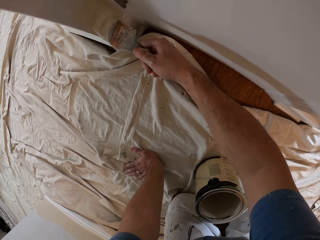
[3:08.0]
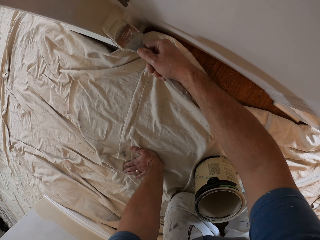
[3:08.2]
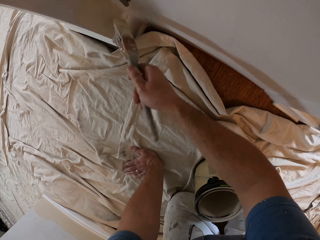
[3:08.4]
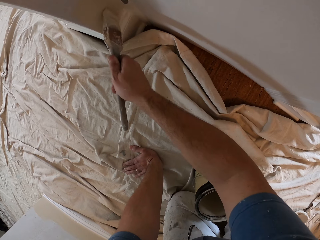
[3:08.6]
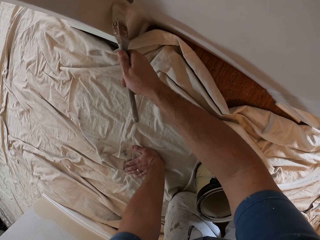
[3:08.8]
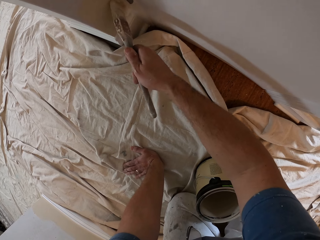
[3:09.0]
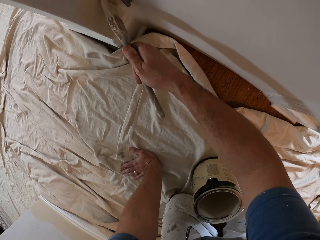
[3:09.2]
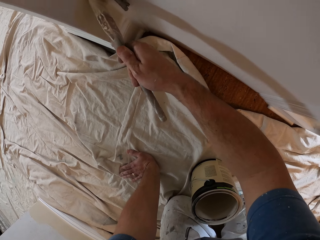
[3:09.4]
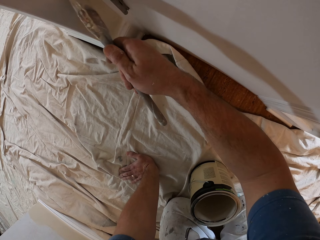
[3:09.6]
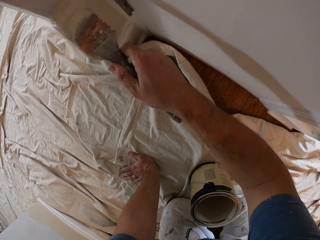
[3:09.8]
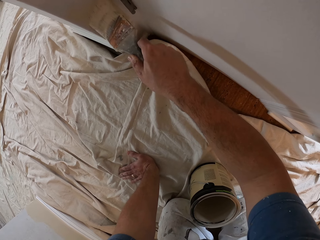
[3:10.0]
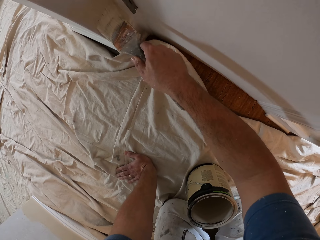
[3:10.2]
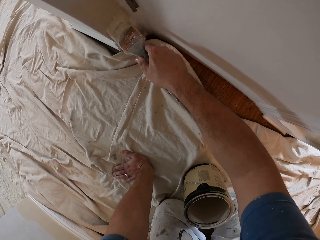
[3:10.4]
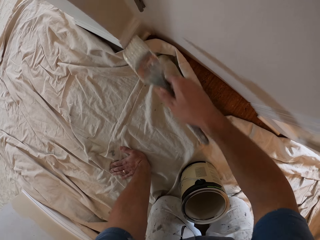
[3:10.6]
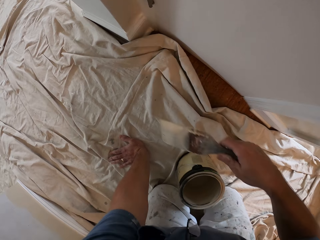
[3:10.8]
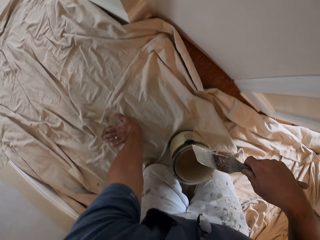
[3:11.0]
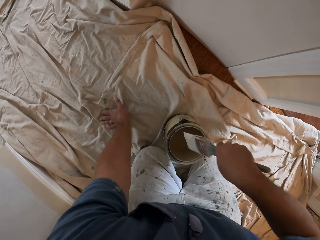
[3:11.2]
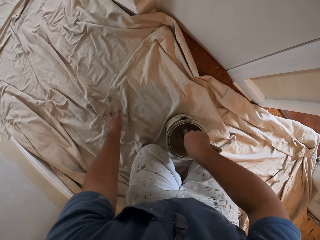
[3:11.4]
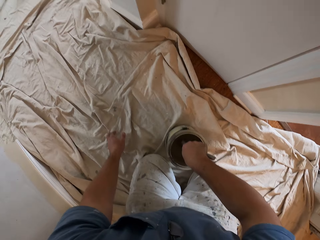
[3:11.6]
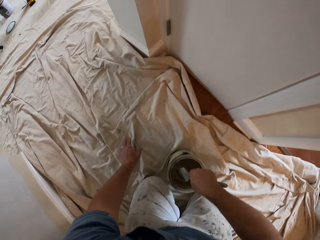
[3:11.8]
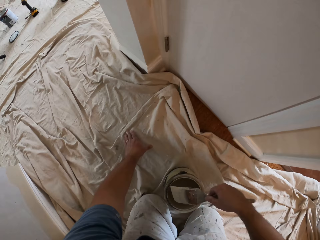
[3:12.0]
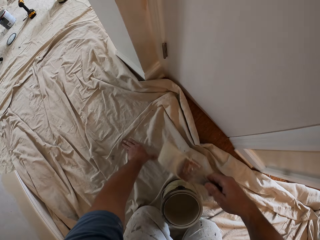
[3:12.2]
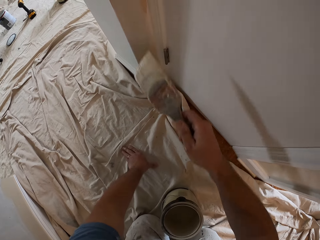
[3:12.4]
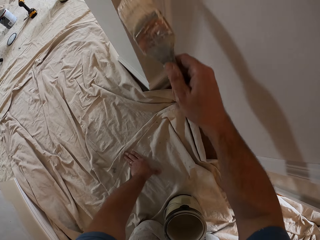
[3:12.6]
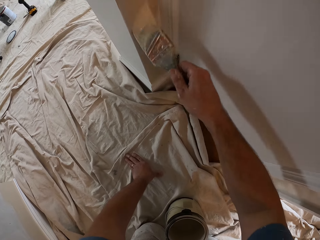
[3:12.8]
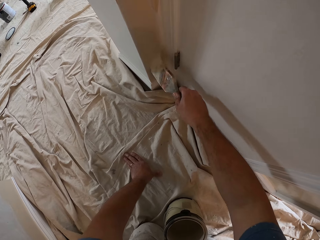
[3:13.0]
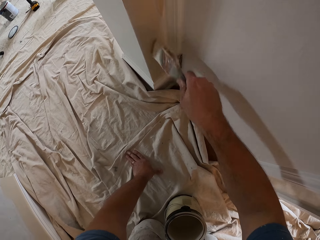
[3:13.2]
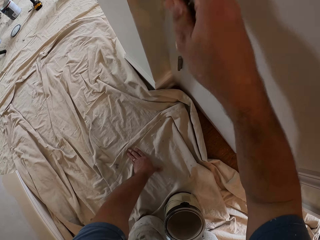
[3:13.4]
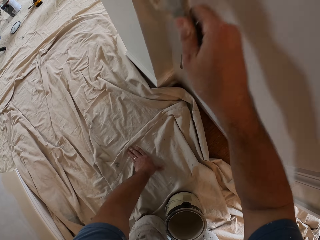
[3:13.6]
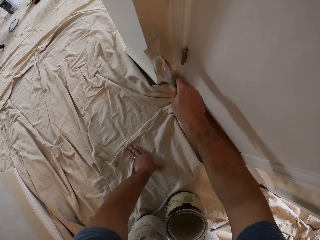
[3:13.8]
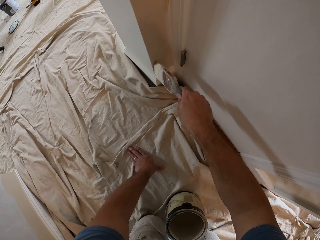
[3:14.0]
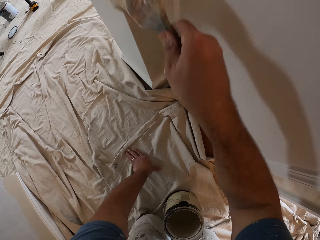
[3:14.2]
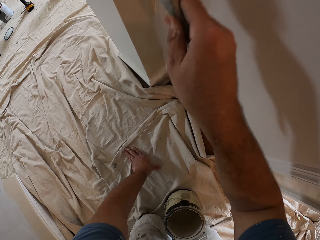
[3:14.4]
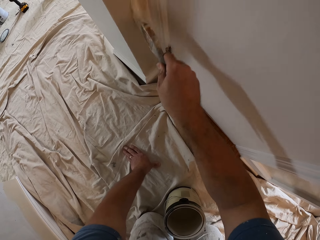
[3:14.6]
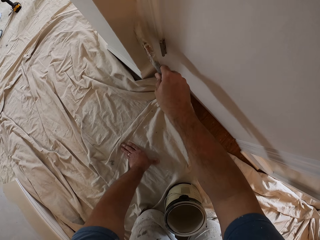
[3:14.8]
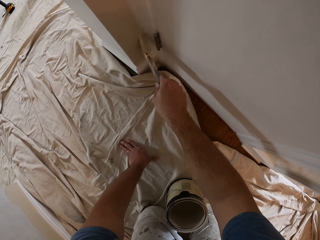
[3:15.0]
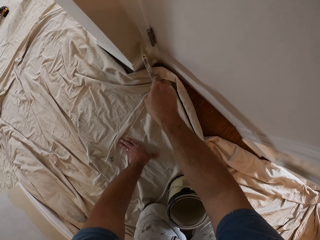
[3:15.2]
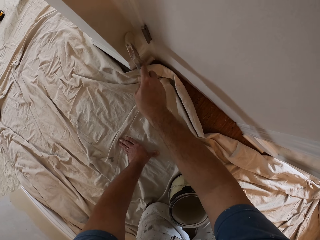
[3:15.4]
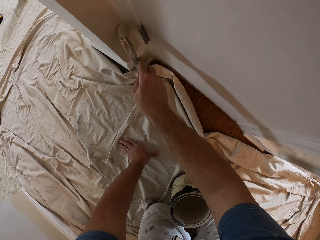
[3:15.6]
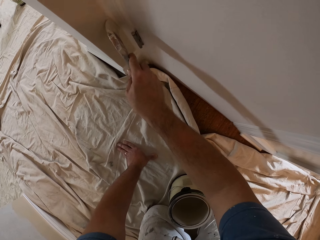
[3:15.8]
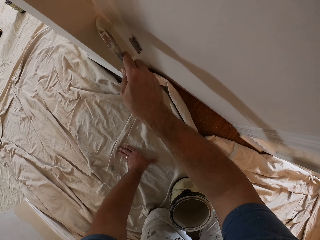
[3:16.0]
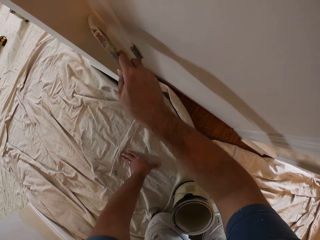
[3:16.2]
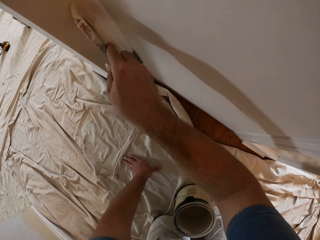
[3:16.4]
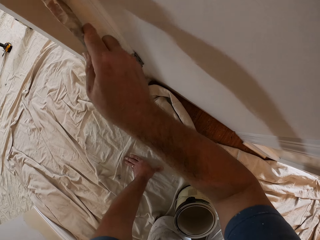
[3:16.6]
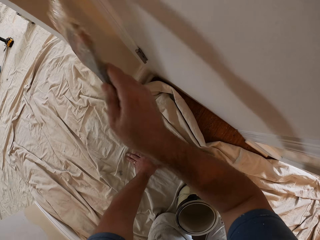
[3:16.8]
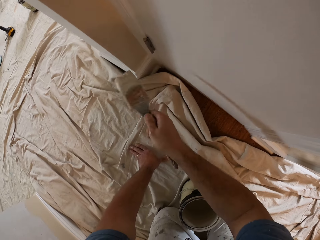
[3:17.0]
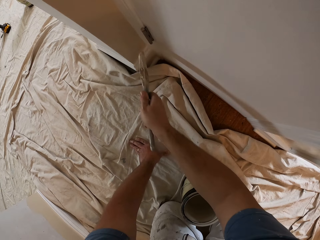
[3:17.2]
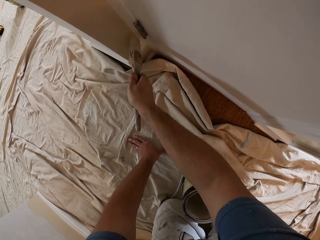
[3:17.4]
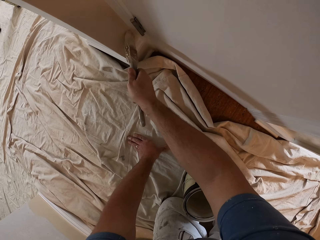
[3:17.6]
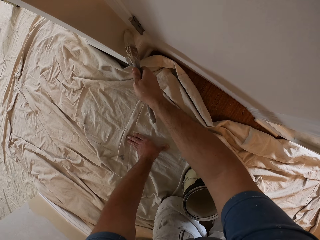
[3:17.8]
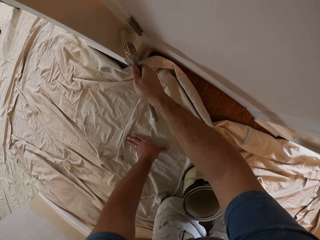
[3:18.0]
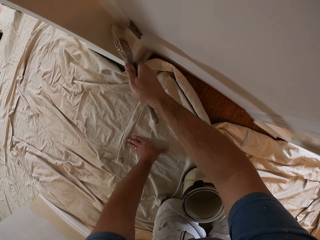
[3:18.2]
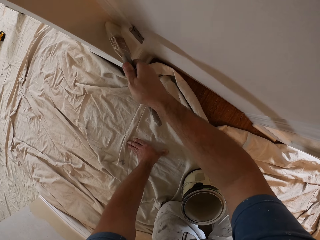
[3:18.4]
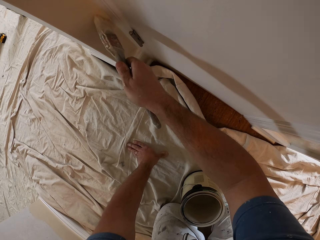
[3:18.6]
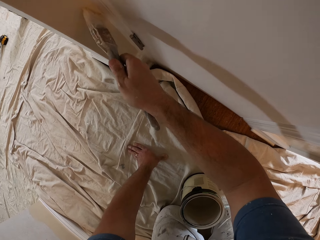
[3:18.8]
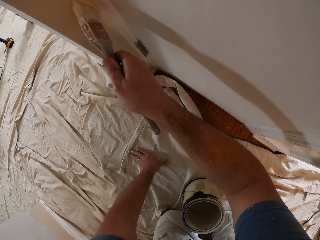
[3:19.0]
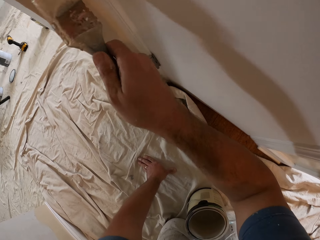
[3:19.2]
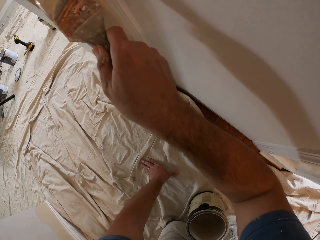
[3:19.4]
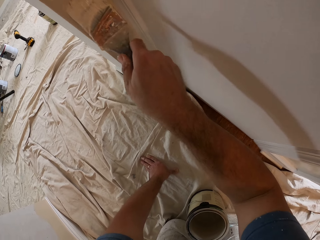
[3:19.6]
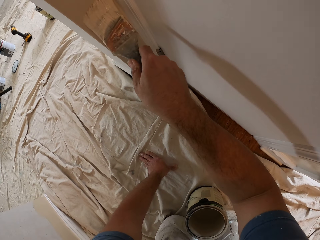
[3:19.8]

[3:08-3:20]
The camera wearer dips the paintbrush into the paint. They paint the wall with the paint brush.

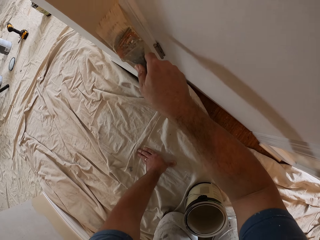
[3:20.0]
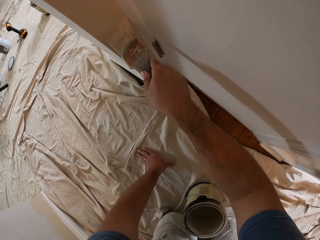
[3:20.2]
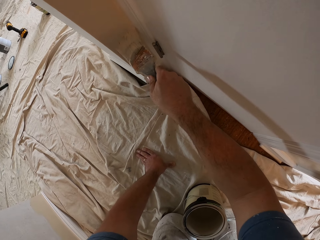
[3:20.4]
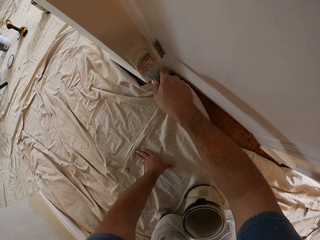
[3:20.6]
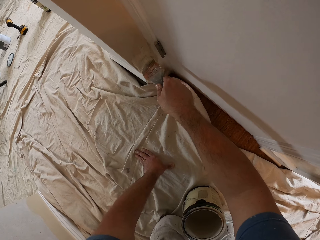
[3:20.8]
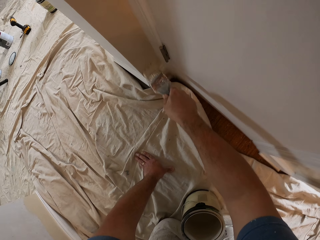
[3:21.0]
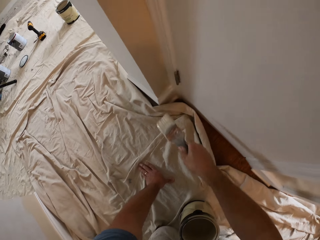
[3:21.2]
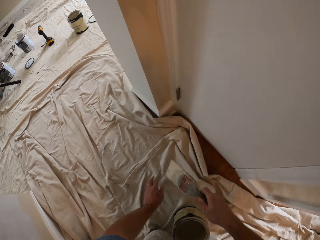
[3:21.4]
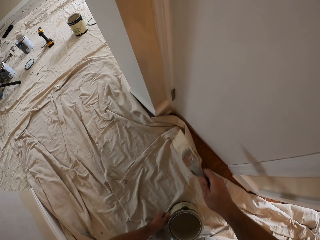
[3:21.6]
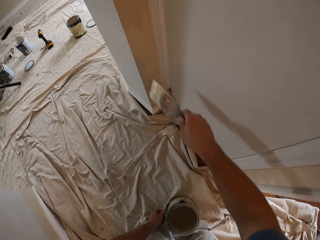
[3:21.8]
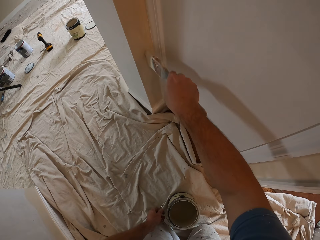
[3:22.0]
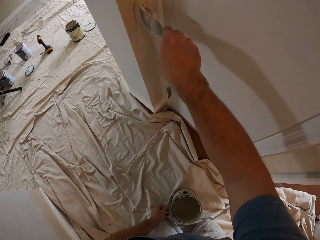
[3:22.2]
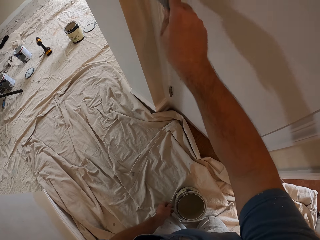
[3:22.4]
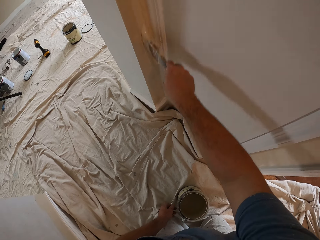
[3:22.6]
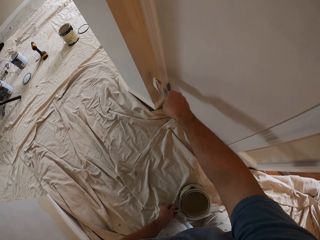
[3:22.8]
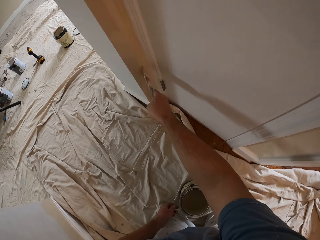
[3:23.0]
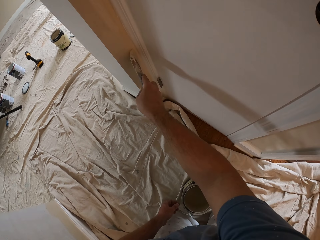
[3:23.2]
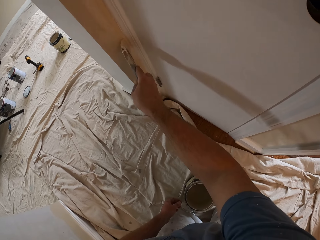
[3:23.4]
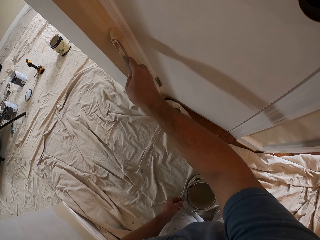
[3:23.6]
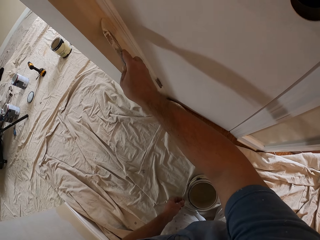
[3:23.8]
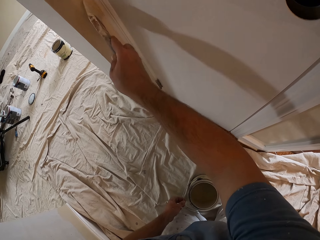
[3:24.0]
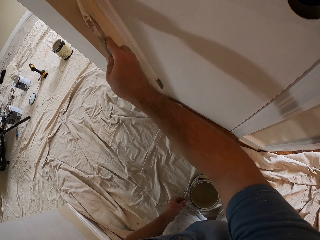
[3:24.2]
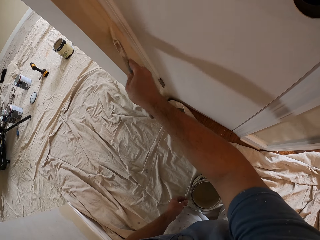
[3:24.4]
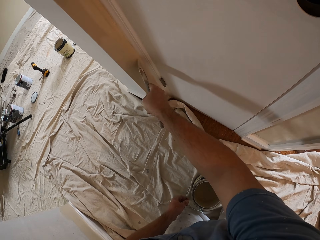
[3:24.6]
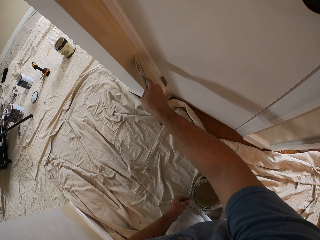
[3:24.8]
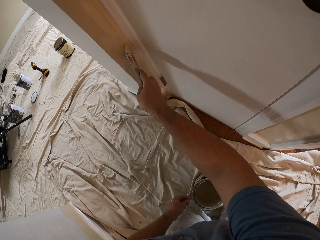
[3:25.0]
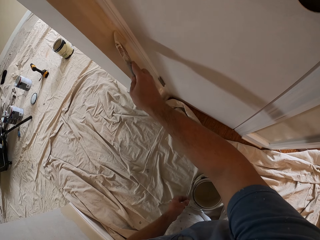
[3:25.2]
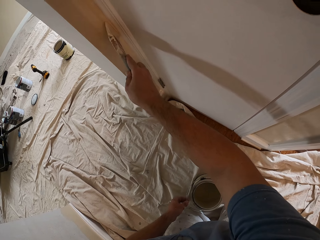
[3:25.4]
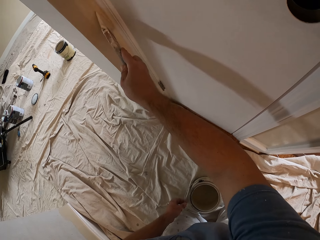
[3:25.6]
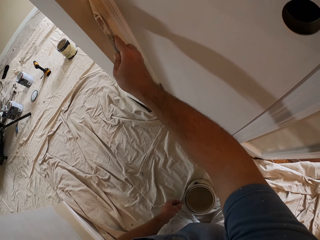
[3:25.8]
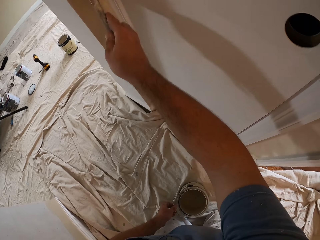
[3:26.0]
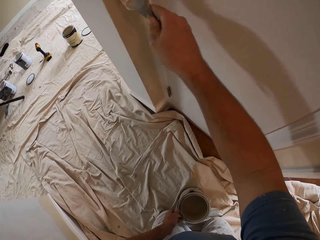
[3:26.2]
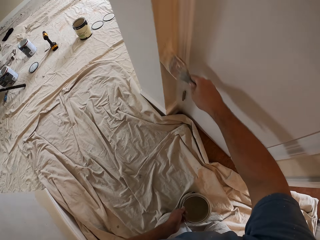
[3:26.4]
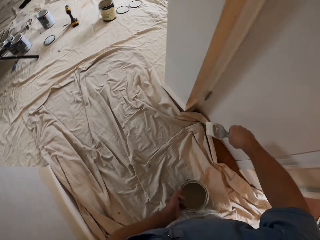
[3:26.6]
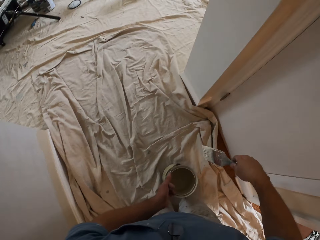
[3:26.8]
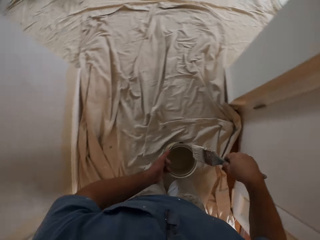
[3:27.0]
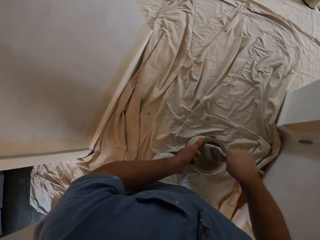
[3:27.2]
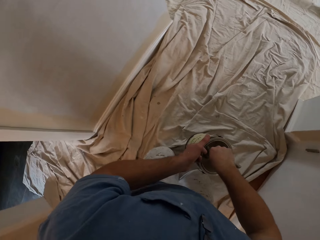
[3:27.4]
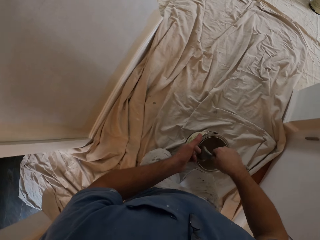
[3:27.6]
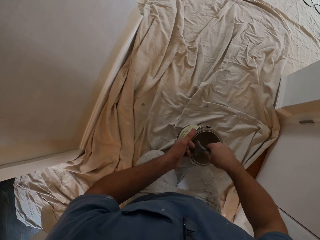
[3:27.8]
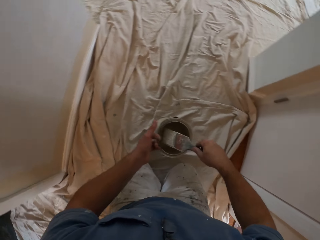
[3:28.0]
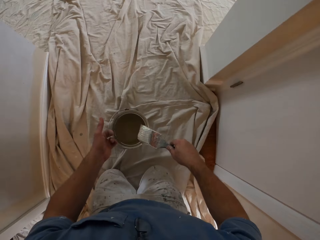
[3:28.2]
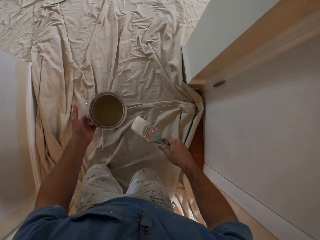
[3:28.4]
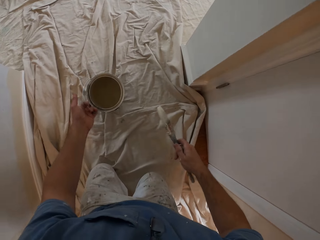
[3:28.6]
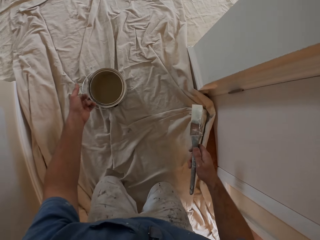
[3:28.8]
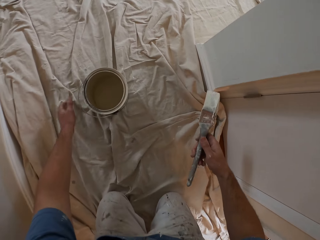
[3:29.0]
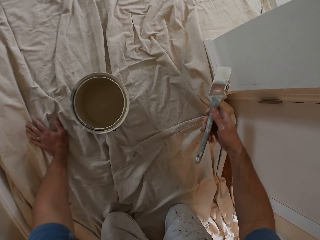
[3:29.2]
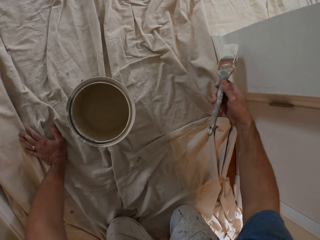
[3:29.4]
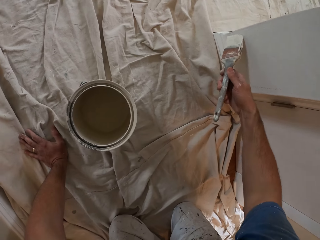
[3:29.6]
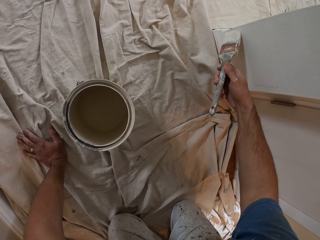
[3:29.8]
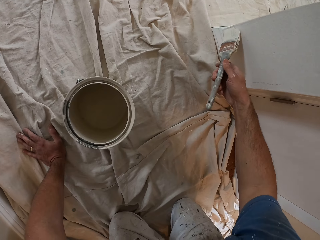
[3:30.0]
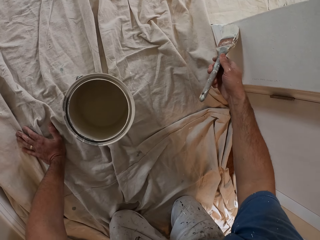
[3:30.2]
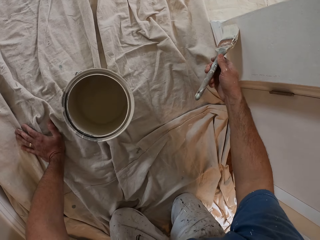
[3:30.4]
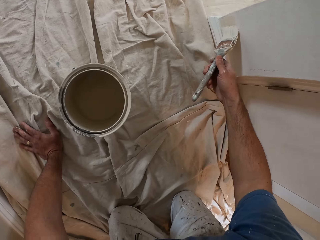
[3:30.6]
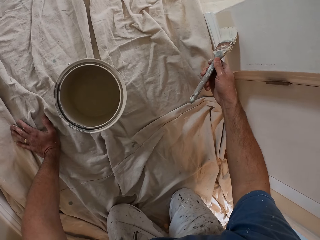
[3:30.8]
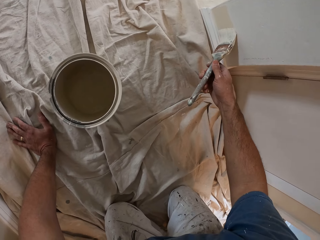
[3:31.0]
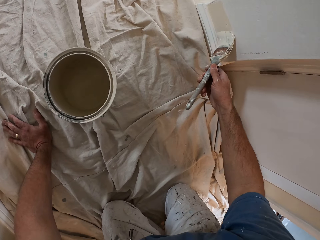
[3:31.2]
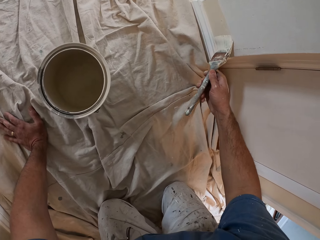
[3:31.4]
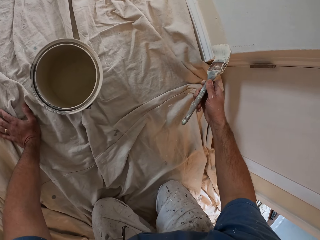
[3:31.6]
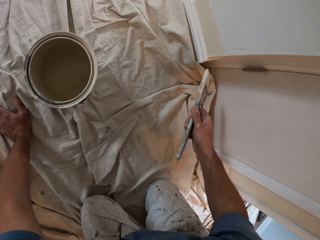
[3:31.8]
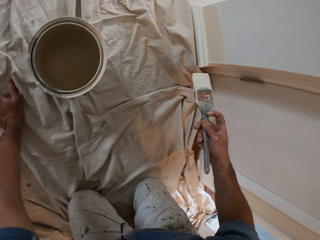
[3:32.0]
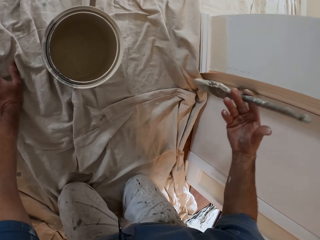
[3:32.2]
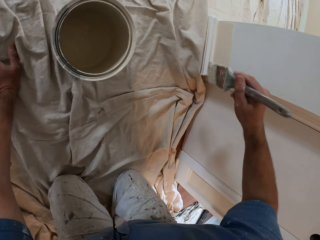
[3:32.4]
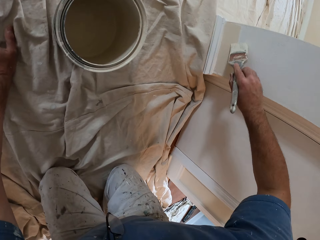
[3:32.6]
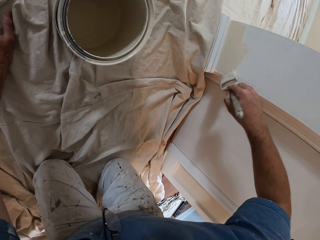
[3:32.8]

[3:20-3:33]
The camera wearer dips the paintbrush into the paint. They push the container aside. They paint the wall with the paint brush.
